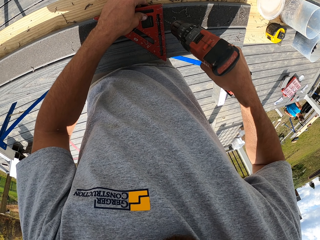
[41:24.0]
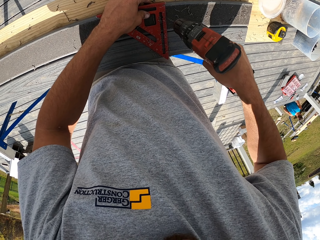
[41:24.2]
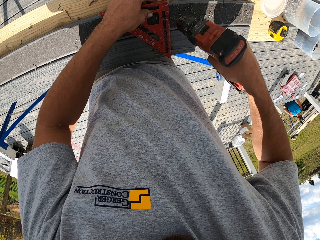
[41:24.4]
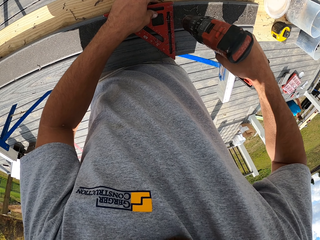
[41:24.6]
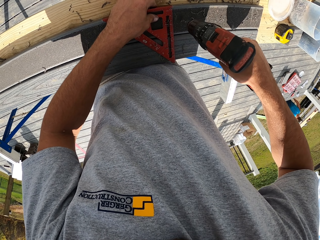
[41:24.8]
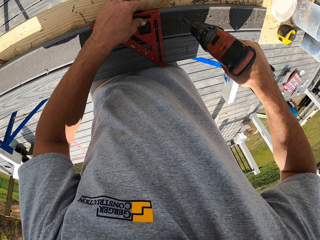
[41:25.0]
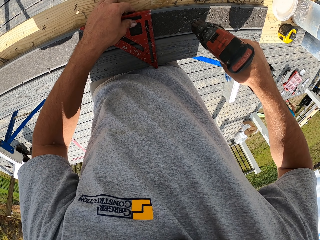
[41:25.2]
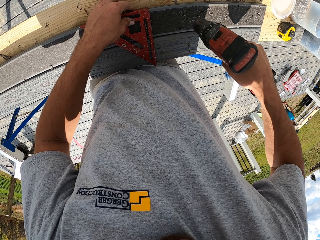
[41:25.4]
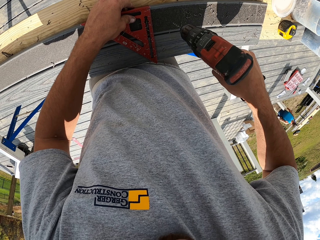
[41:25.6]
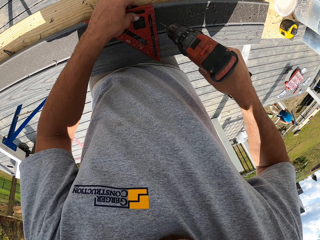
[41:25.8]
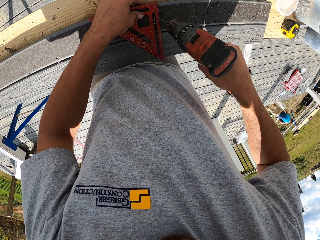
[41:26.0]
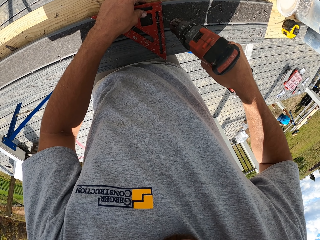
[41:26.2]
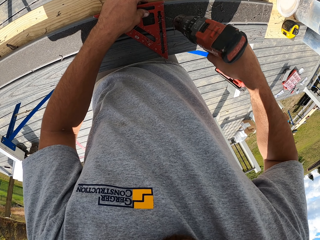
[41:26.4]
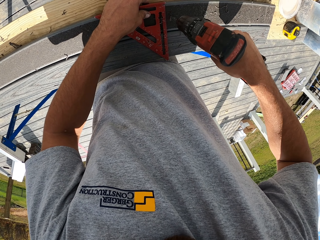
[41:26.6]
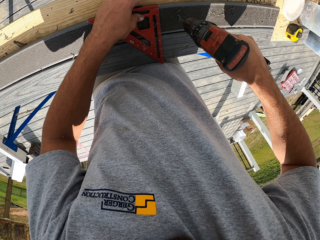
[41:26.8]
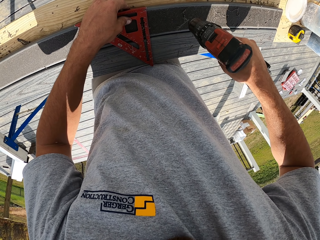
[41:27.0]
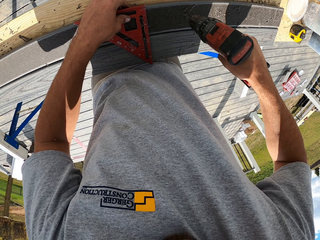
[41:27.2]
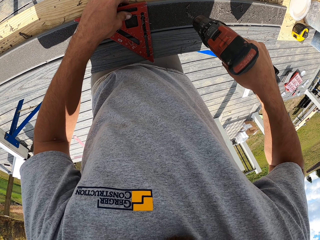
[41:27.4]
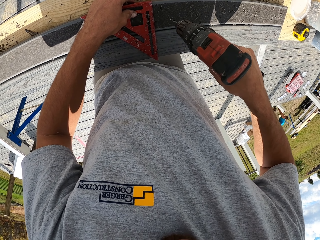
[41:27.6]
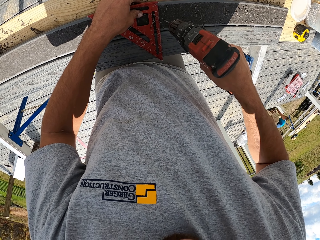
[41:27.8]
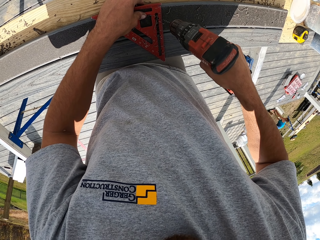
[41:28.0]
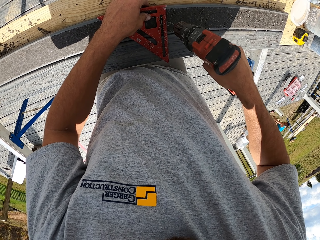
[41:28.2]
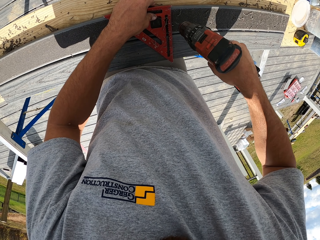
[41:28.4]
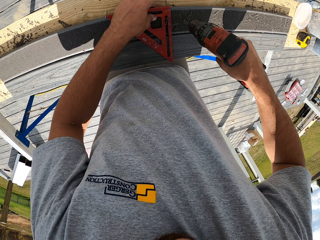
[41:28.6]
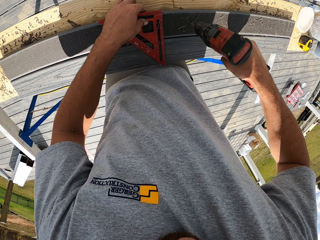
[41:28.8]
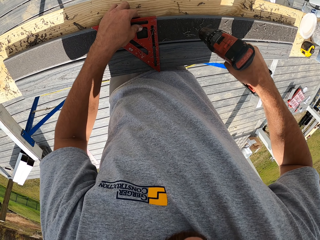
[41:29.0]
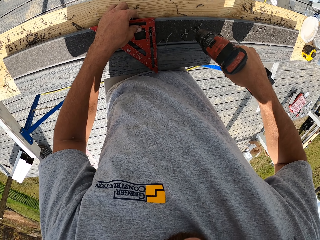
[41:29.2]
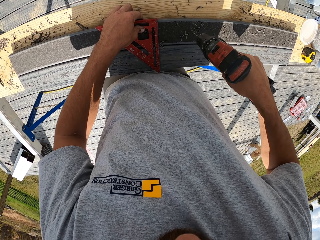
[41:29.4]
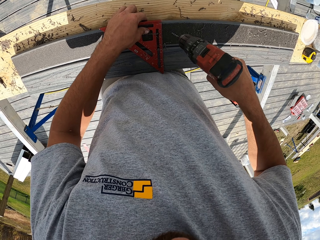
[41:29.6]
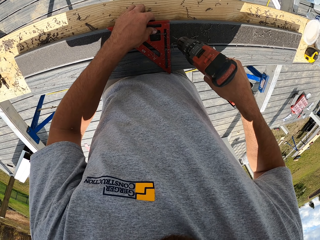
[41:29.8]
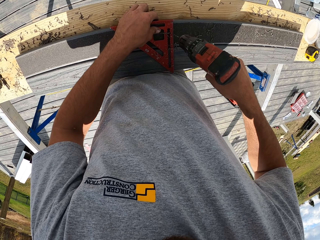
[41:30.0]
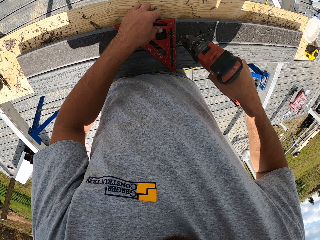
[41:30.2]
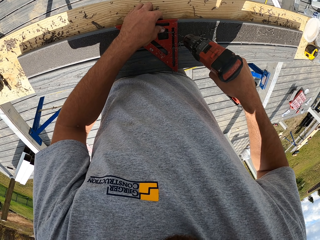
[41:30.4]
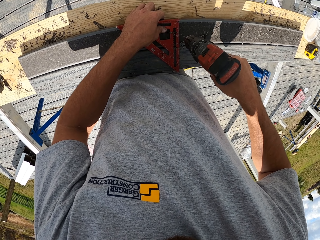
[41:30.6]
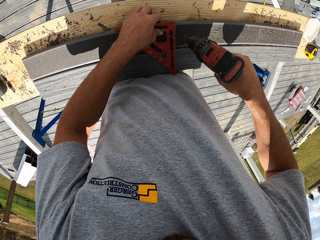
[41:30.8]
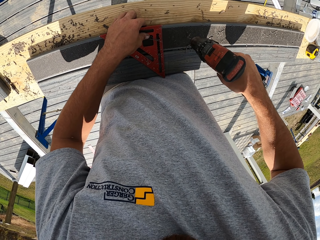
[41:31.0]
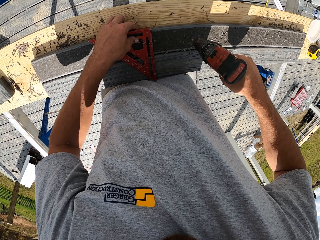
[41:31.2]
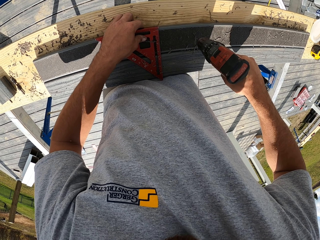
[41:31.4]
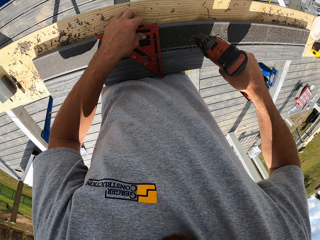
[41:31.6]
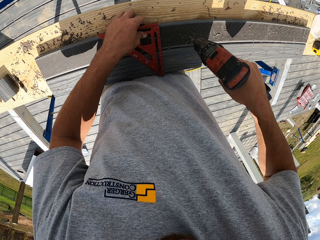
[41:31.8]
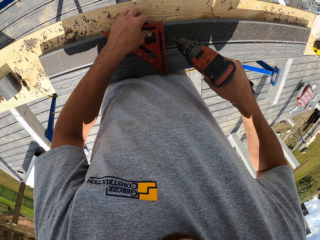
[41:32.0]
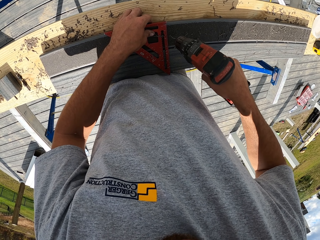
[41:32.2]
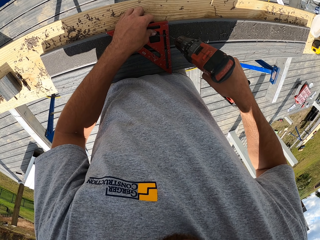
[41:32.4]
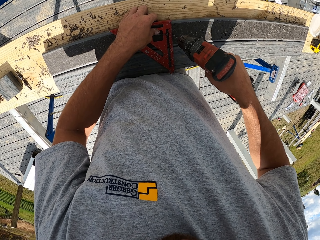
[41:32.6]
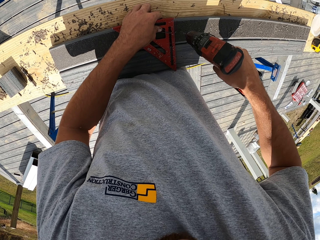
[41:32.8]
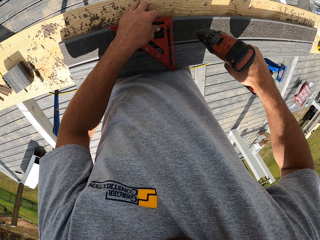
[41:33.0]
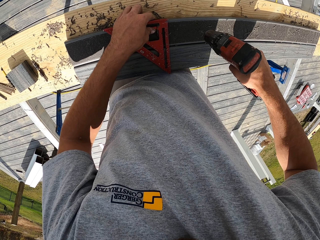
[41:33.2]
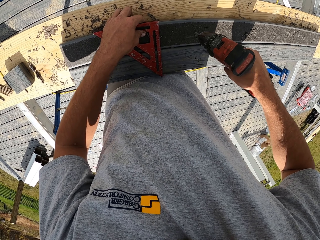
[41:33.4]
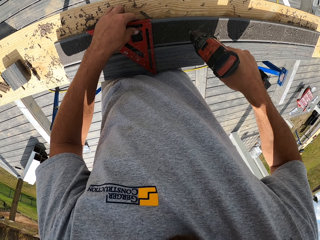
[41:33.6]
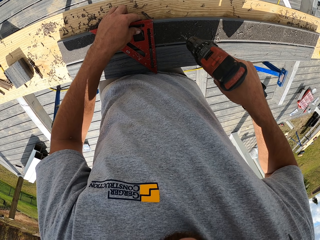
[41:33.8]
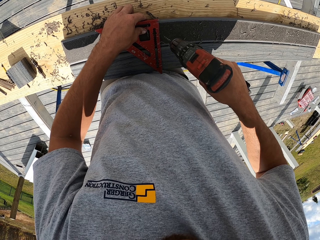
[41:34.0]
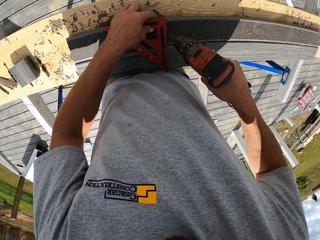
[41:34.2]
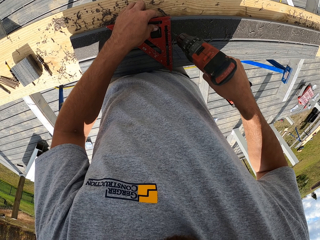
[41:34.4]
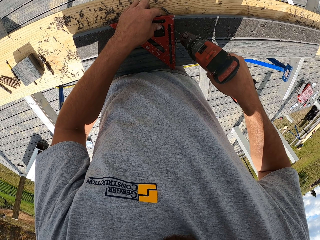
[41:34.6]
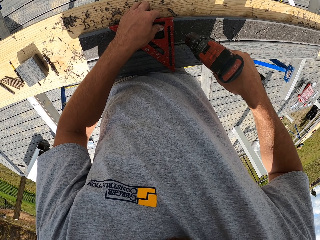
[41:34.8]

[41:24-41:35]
The camera wearer drills the wood. They drag the square across the wood. They drill the wood. They drag the square across the wood. They drill the wood. They drag the square across the wood. They drill the wood. They drag the square across the wood. They drill the wood. They drag the square across the wood.

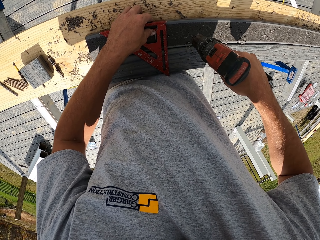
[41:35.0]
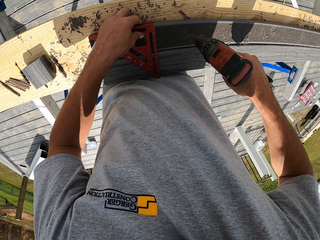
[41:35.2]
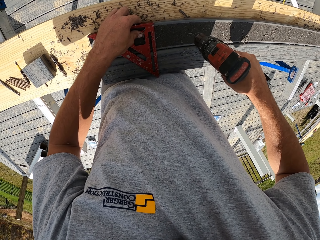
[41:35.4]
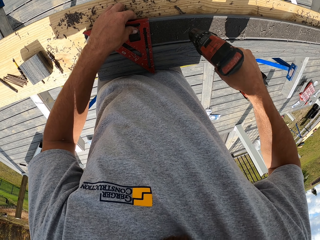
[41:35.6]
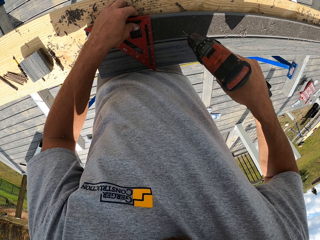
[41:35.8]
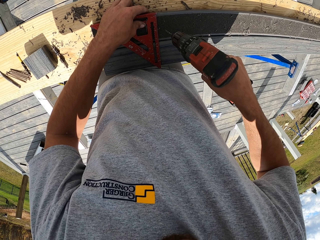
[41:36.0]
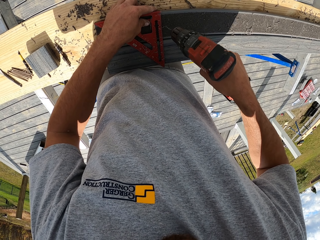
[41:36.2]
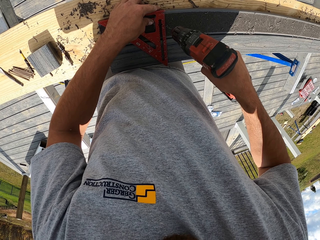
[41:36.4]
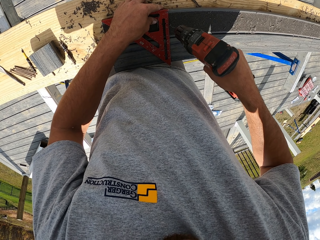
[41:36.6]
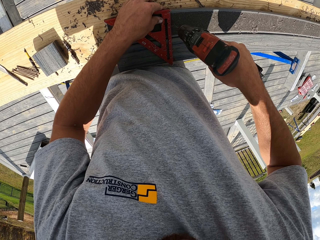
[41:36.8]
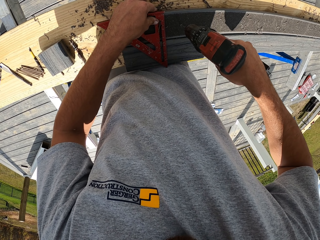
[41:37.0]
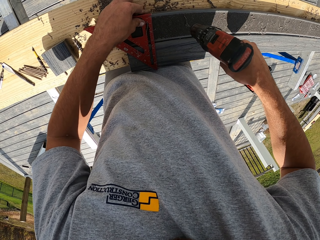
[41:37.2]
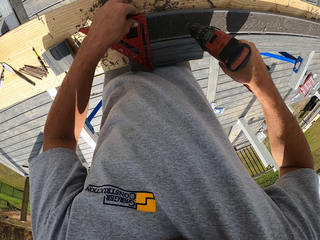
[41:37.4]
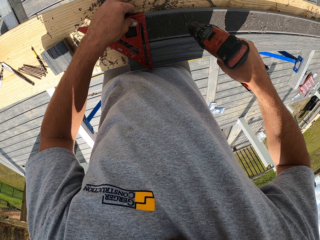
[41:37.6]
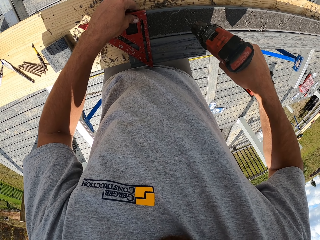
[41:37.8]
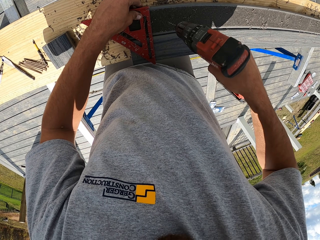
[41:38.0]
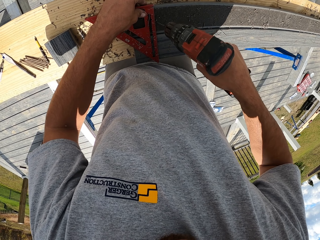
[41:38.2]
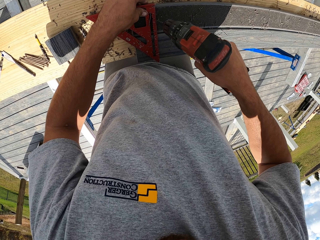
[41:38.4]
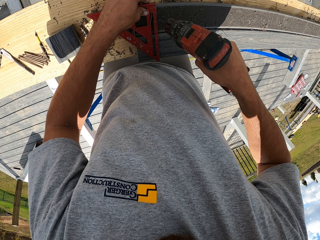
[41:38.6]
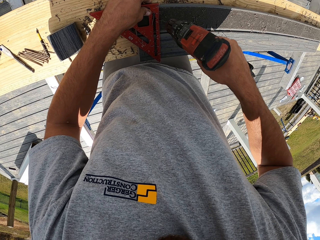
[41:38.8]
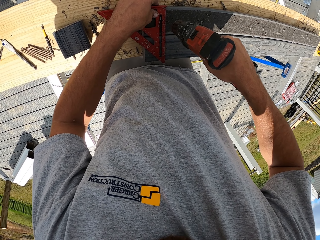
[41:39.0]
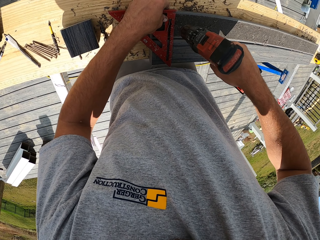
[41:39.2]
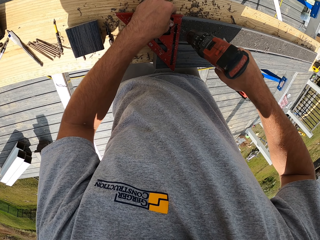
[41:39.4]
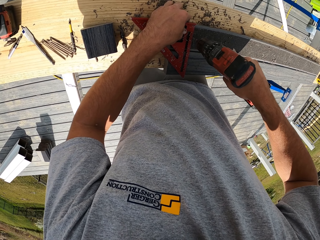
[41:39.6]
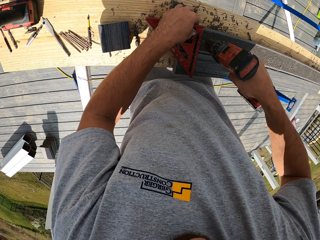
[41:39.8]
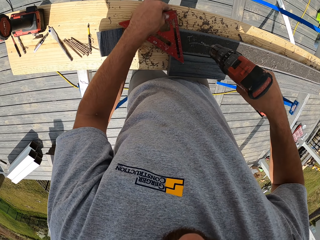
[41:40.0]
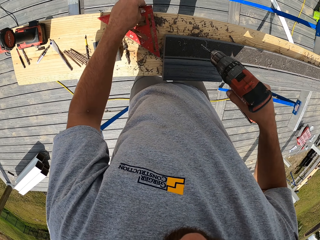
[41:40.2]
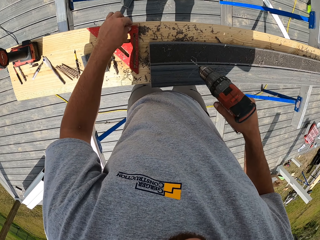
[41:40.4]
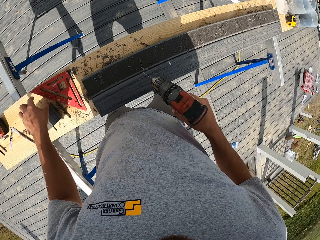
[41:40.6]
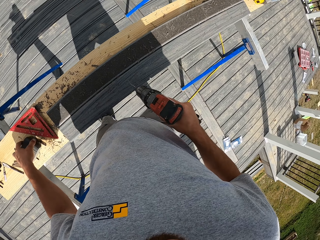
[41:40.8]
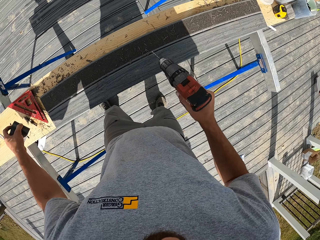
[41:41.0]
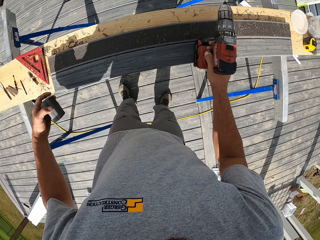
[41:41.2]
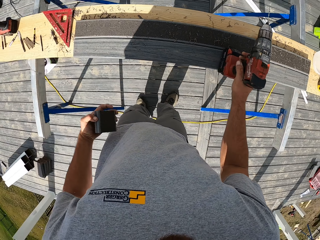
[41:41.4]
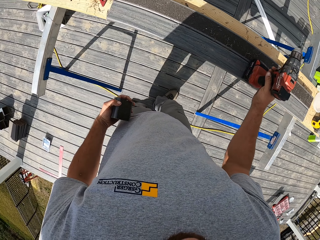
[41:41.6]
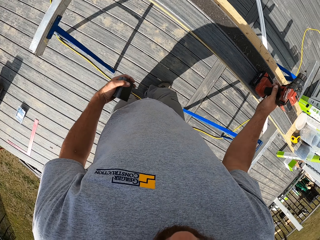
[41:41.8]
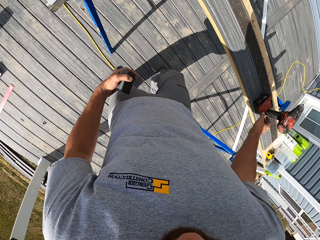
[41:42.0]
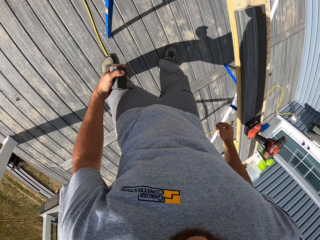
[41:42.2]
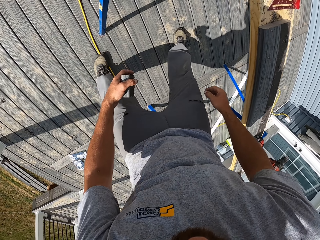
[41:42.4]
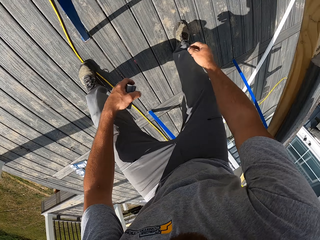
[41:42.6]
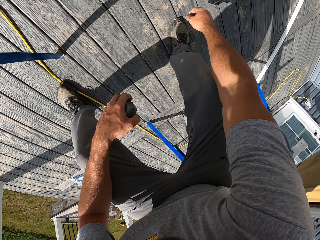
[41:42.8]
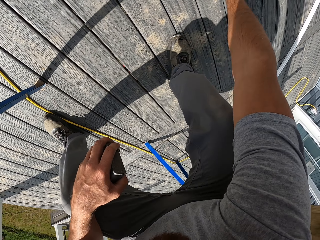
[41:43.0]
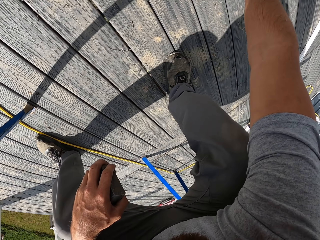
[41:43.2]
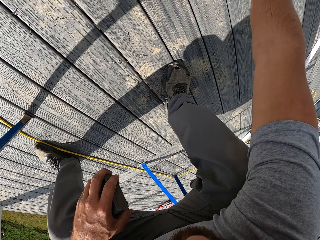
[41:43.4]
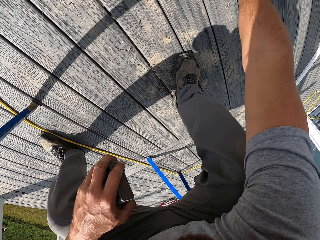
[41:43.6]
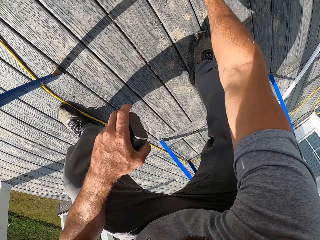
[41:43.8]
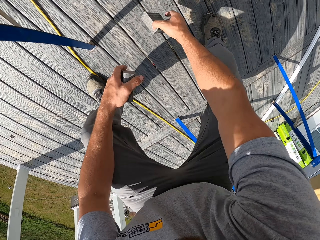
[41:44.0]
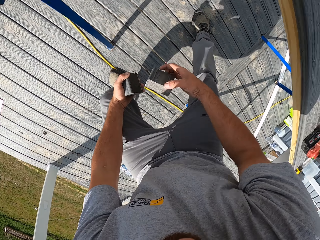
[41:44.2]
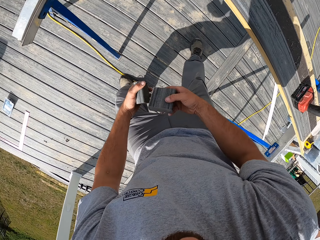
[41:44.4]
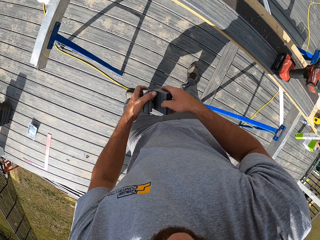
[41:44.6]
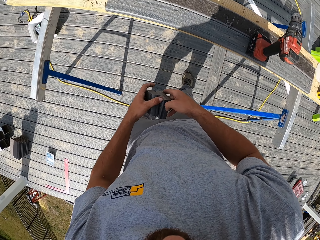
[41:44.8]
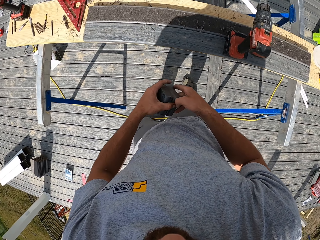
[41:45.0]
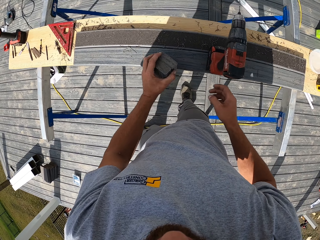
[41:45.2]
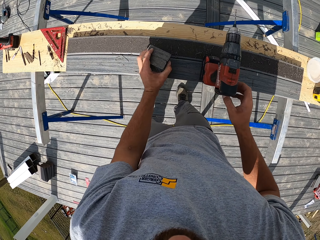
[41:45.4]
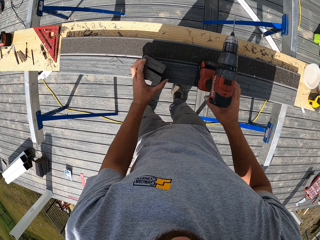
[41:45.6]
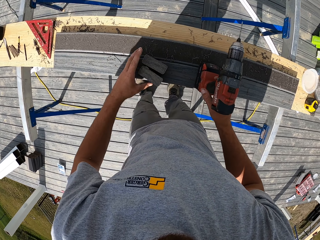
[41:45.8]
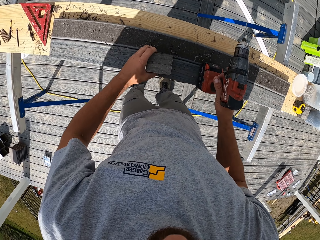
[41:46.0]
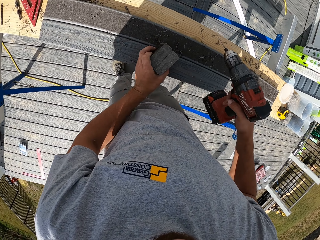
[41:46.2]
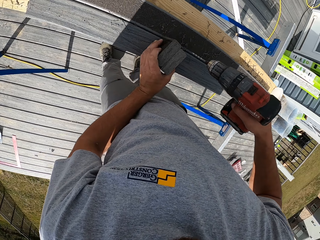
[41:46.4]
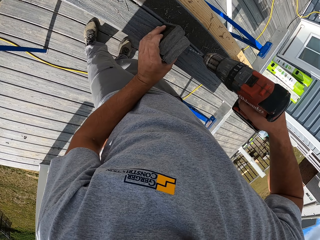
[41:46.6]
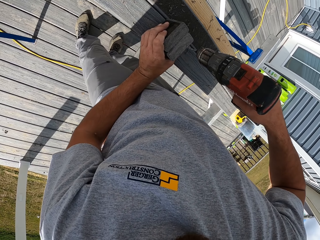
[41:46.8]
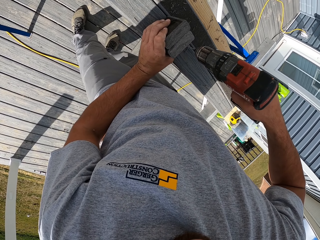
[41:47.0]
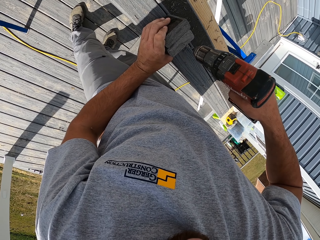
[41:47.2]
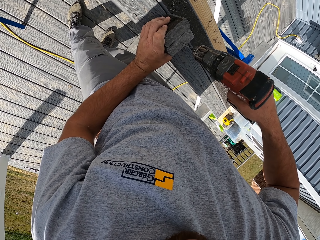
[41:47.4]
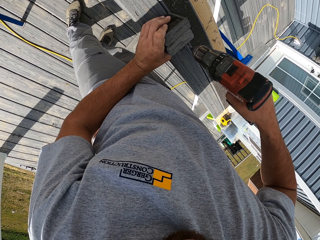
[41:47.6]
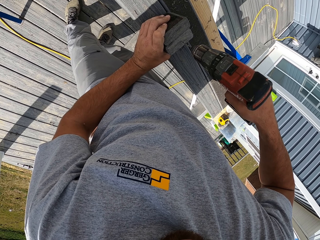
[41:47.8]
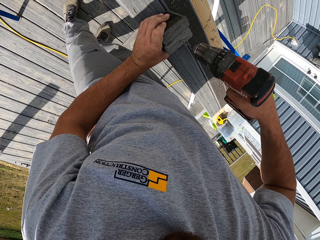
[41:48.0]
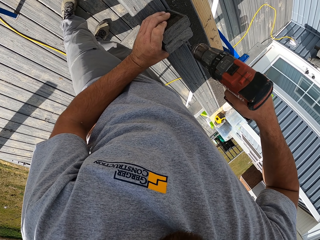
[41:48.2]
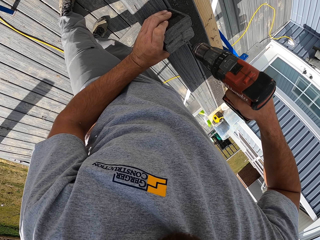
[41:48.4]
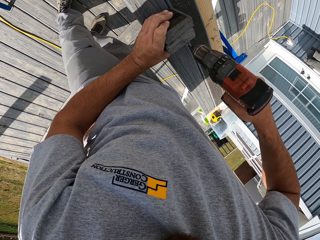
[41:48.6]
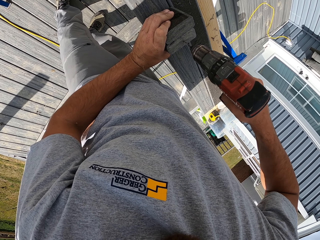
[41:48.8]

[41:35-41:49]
The camera wearer drags the square across the wood. They drill the wood. They drag the square across the wood. They drill the wood. They put the square on the wood. They pick up the wood. They place the driller on the wood. They bend down. They pick up a small rail. They place the rail on the bigger rail. They pick up the driller. They drill the wood.
